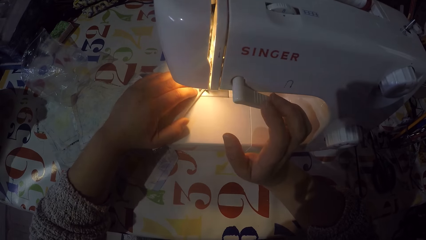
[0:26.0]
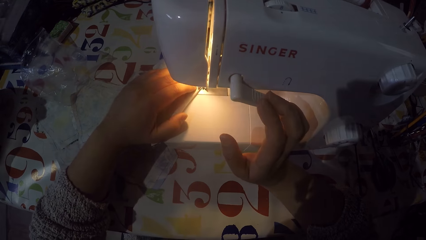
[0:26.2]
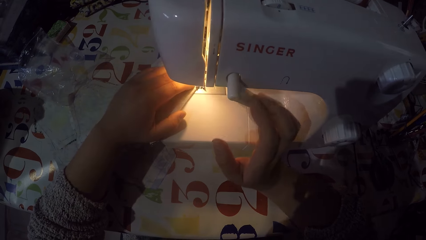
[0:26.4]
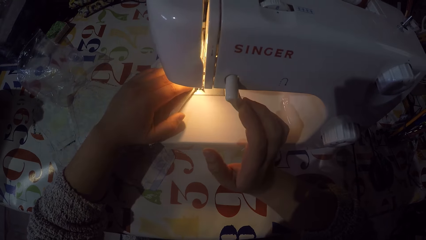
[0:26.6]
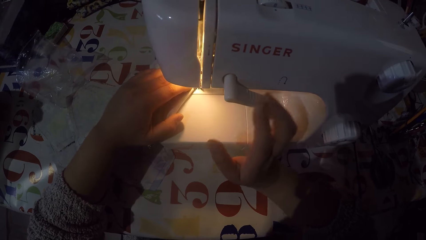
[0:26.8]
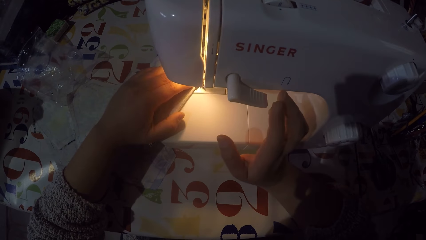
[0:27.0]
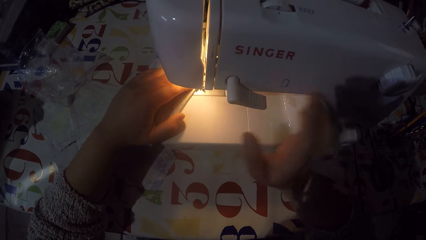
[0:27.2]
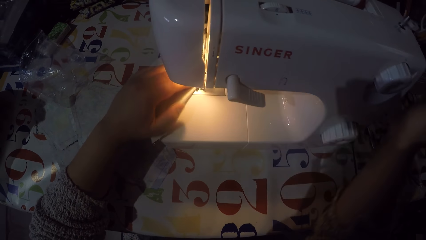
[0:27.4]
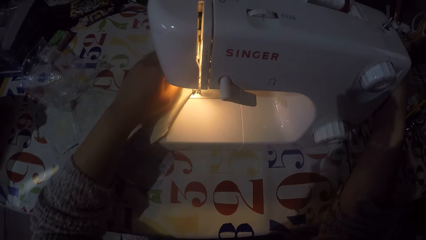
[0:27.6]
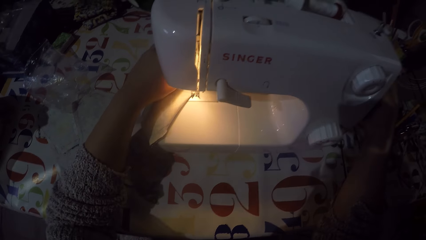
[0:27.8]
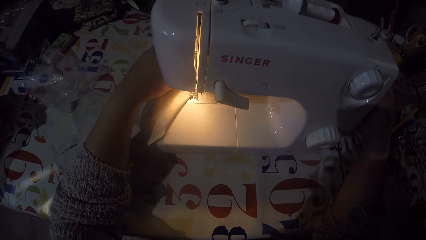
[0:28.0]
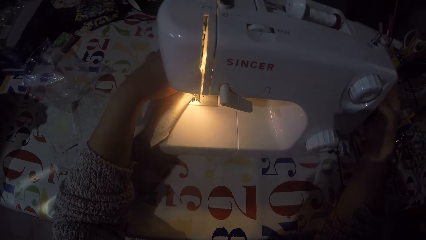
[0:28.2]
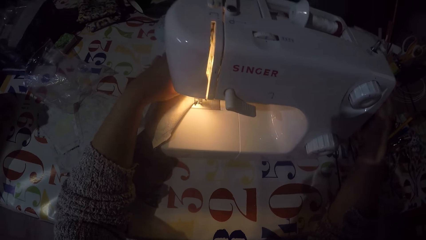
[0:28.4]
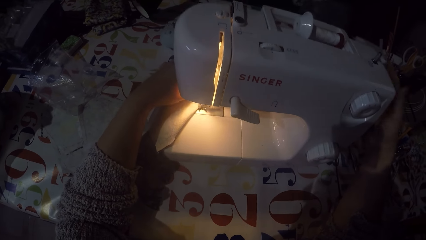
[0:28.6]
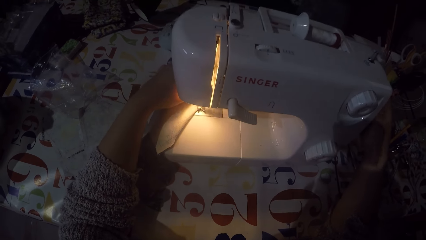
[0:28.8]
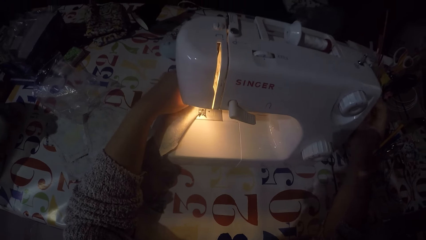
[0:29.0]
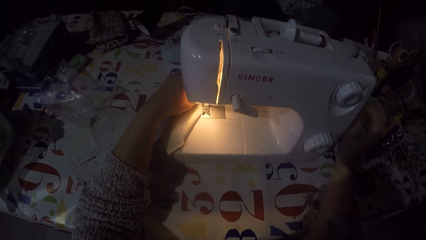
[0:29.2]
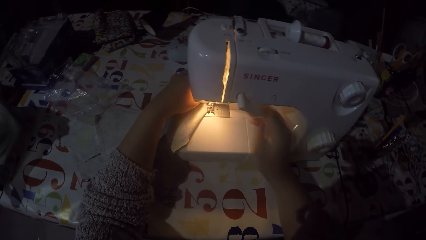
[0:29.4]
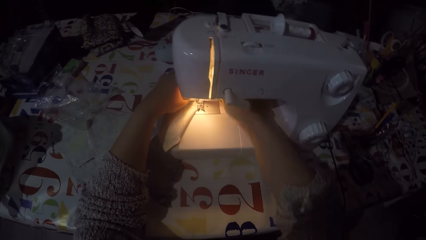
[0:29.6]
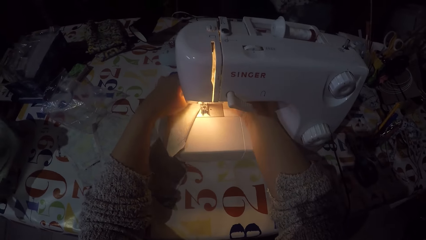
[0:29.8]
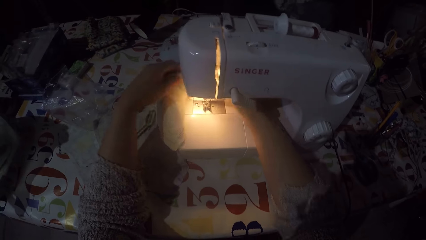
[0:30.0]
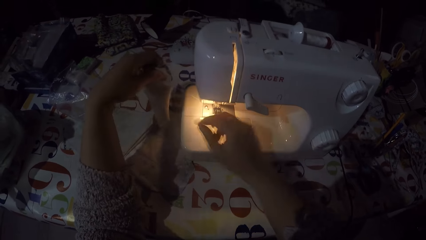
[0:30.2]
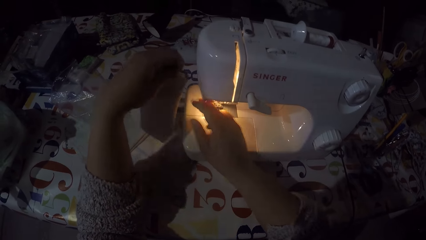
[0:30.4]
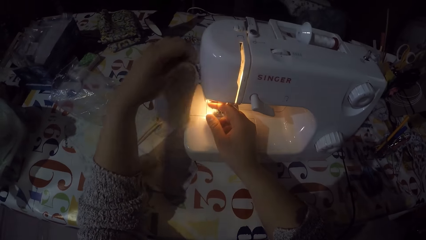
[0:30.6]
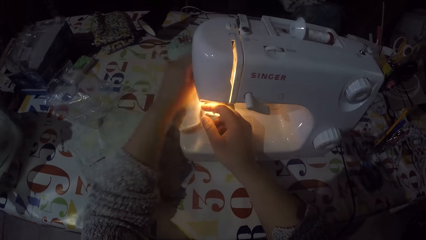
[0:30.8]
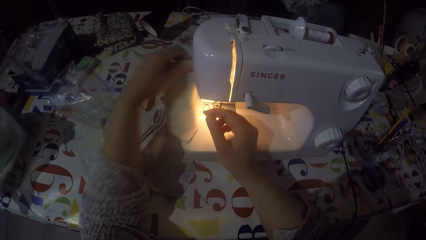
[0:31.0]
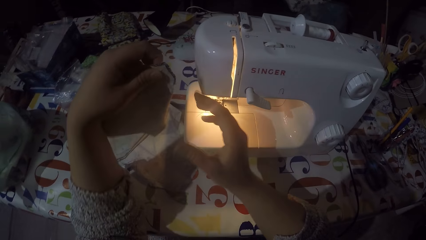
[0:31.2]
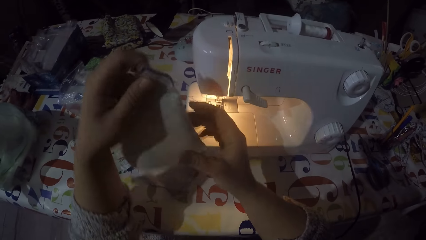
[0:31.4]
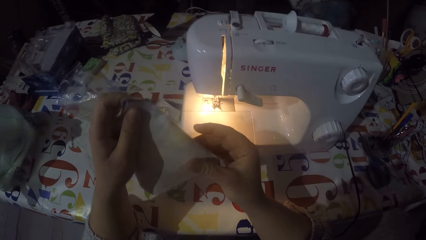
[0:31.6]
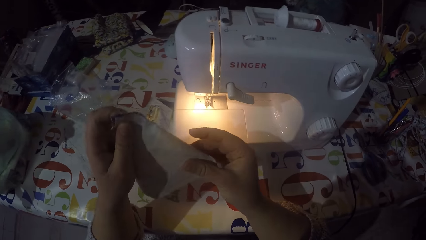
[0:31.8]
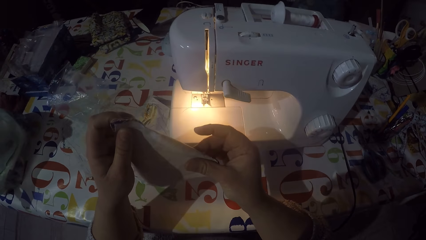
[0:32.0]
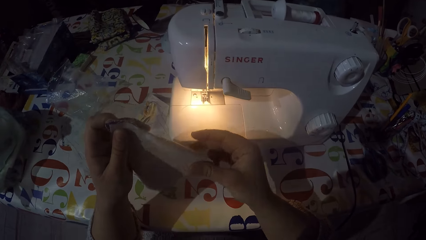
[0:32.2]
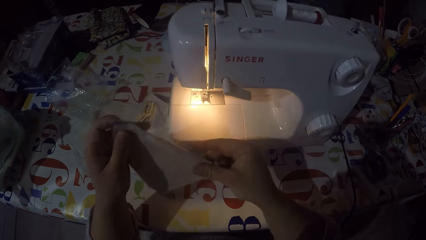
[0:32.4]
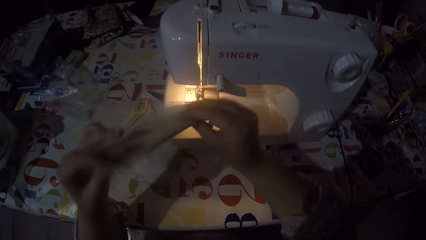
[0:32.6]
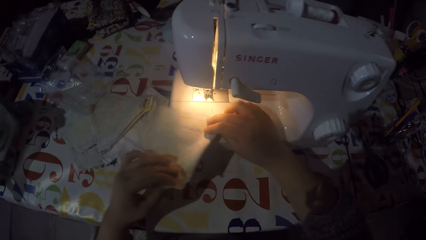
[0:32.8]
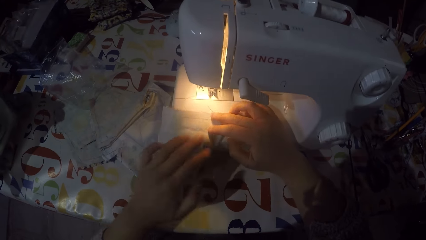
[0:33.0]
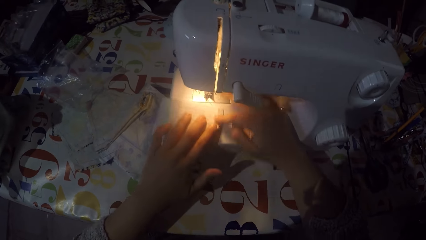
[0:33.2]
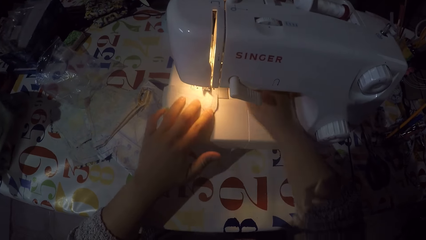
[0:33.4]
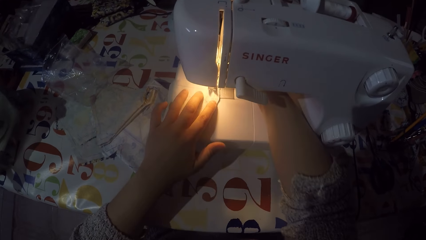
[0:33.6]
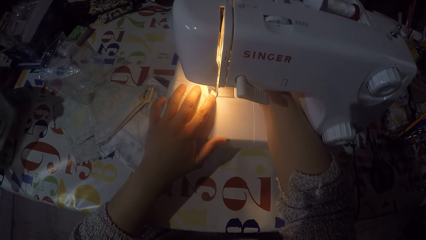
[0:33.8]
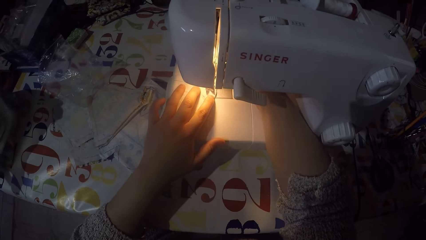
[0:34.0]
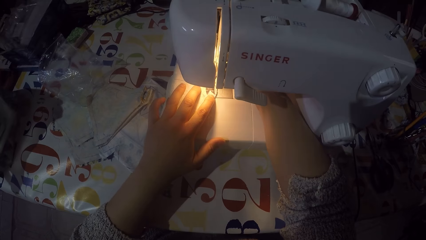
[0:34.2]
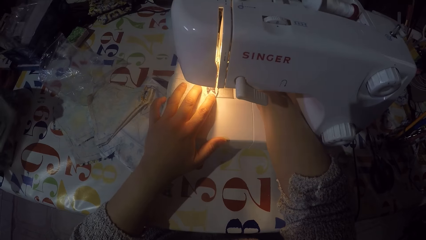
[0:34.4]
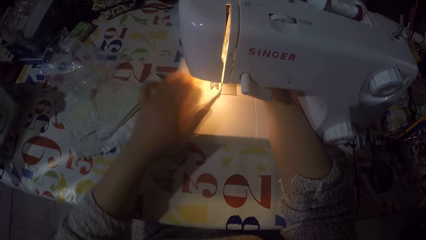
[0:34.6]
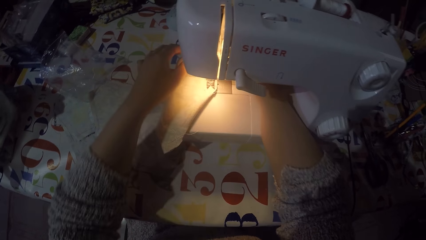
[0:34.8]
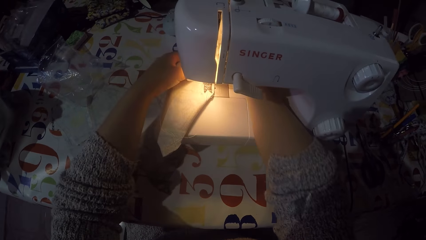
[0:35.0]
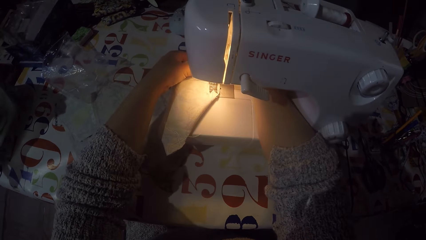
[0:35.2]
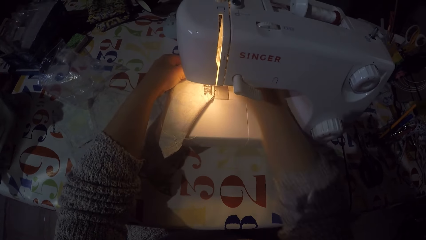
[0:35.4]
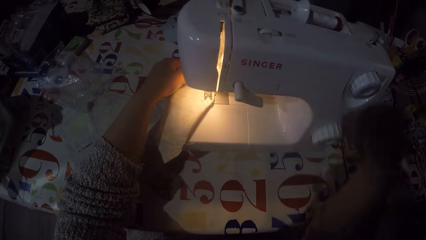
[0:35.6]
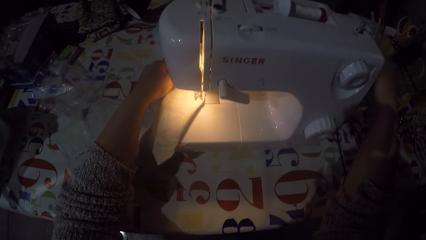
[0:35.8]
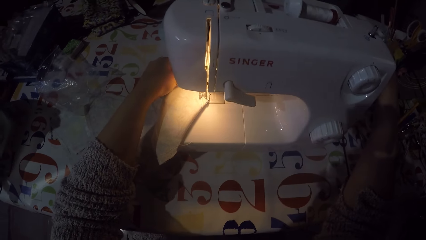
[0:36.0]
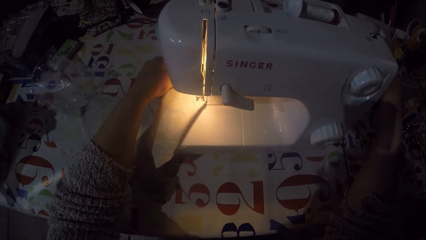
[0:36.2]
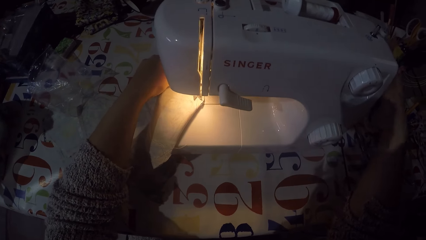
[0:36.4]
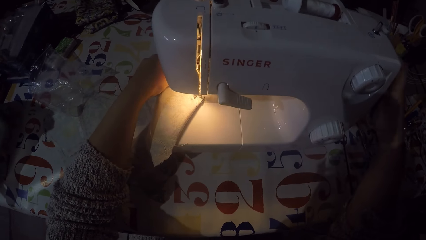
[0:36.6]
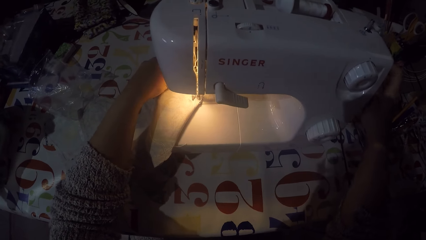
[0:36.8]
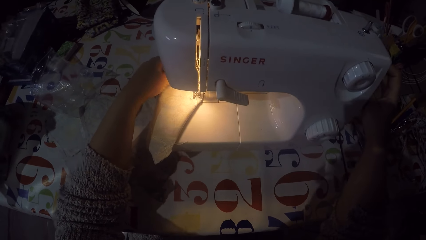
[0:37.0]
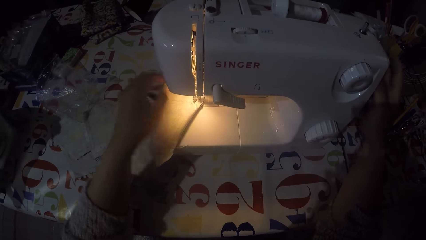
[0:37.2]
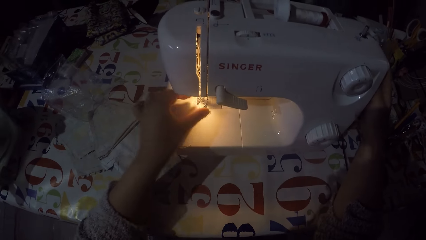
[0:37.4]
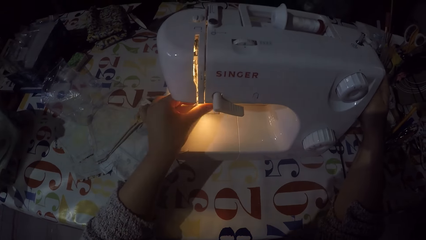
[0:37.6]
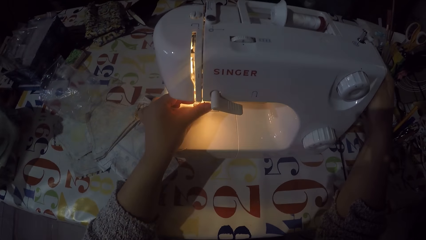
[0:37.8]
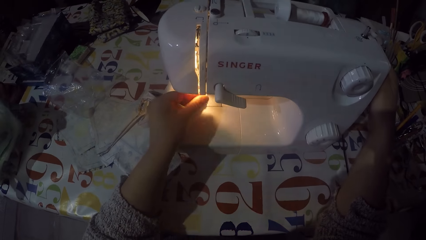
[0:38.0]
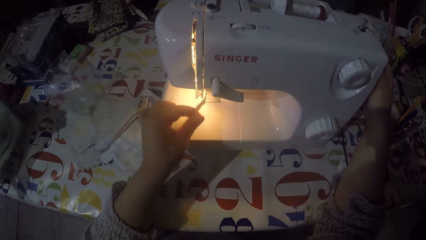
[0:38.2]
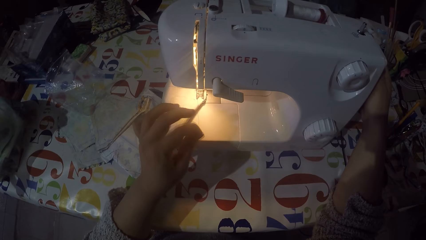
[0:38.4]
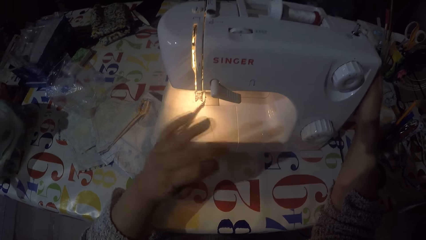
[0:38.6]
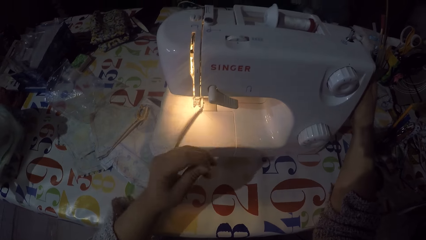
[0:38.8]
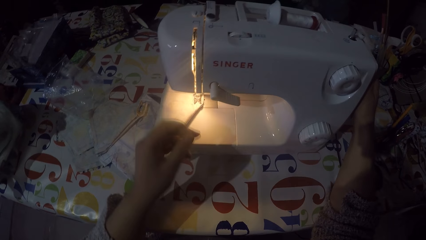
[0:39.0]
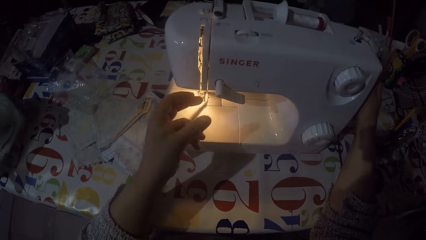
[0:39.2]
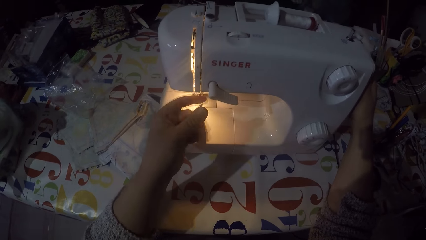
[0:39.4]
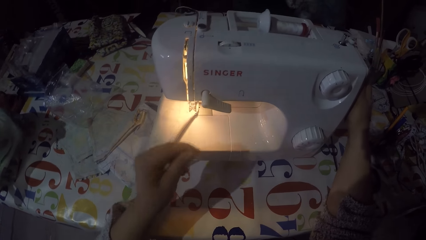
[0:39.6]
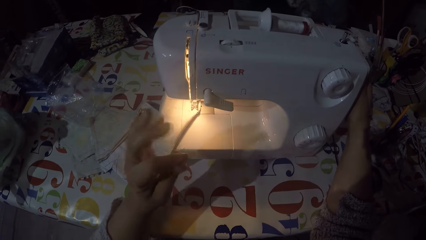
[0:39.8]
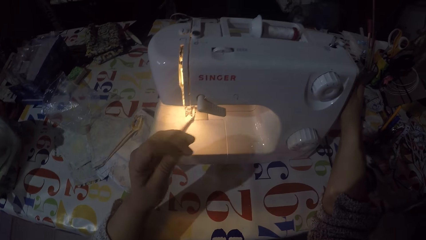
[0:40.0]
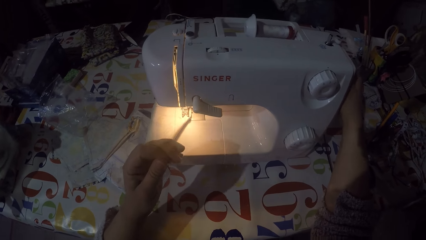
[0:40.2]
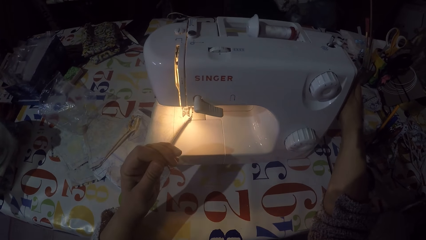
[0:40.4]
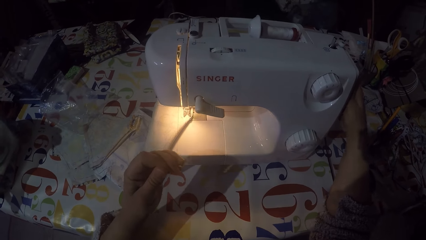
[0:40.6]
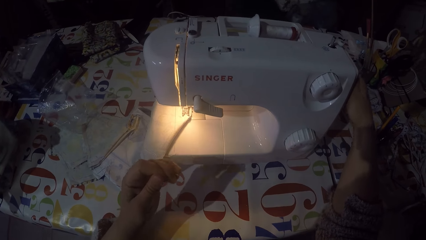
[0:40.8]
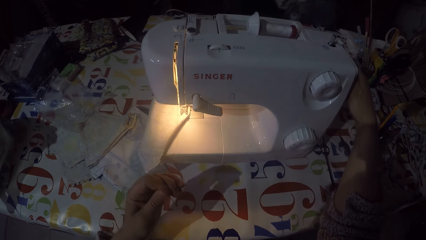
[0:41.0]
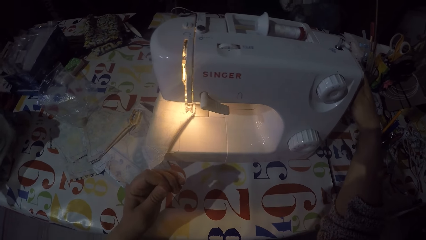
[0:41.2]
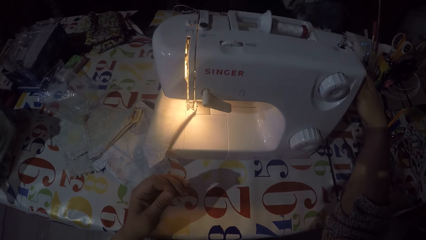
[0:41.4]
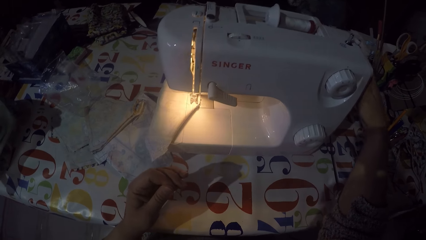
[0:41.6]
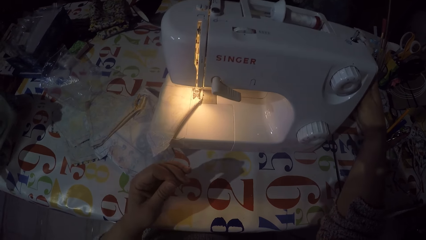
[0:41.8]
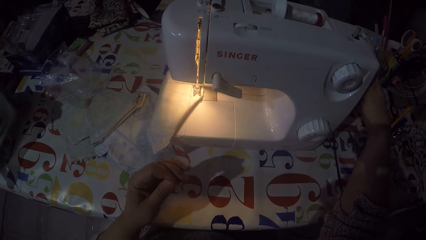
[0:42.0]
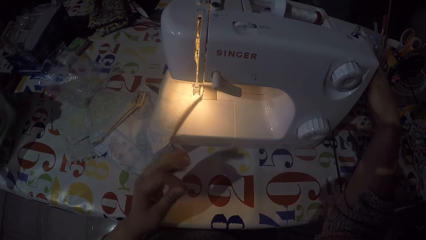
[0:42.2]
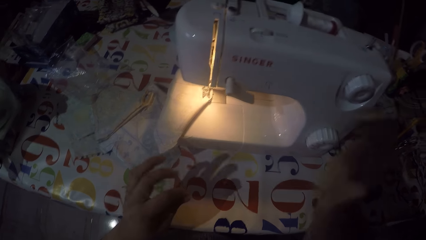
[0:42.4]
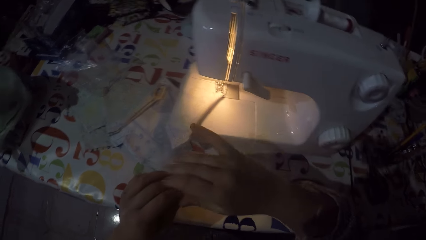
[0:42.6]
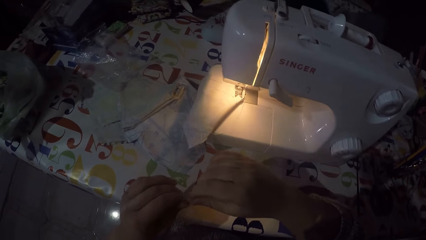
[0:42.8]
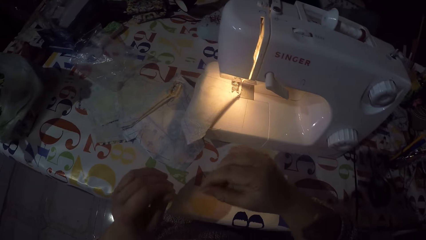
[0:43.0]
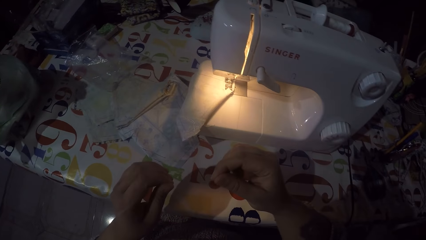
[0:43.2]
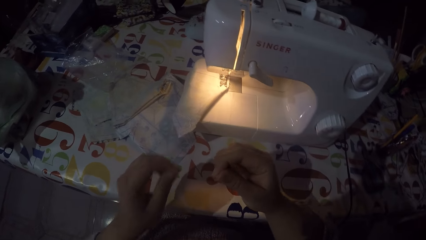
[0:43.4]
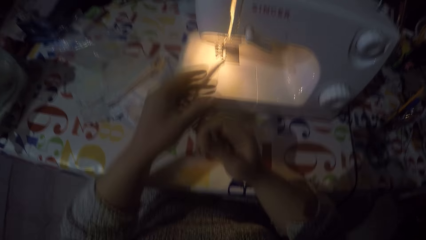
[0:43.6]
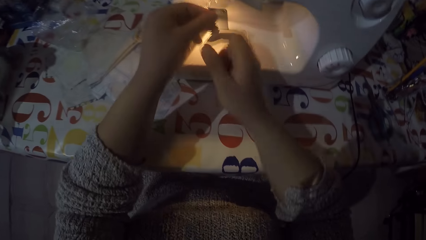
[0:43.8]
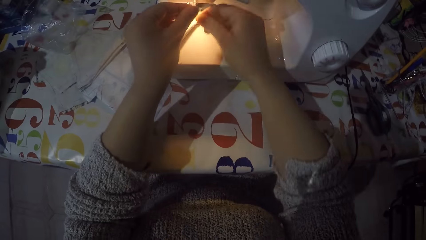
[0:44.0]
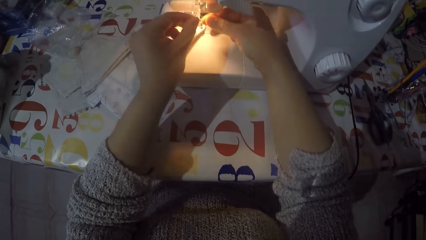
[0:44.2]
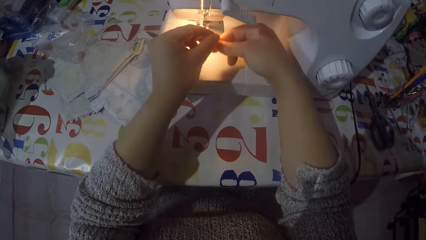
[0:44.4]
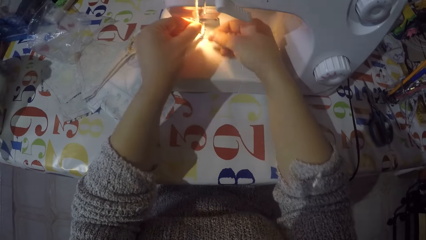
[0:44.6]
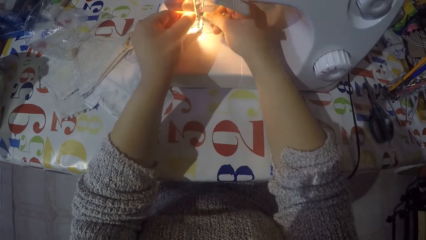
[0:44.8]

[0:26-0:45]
The camera wearer pushes the thread take-up lever down with his right hand. He stops sewing the piece of cloth. He touches the hand wheel with his right hand. He removes his right hand from the sewing machine. He holds the piece of cloth with both his hands. He cuts the sewing thread. He looks at the piece of cloth. He puts the piece of cloth on the sewing machine. He touches the hand wheel with his right hand. He holds the thread with his left hand. He pulls the thread with his left hand. He holds the thread with both hands.
